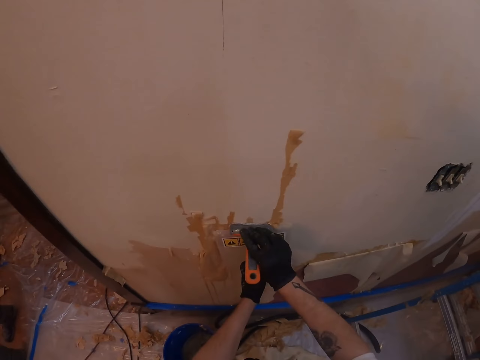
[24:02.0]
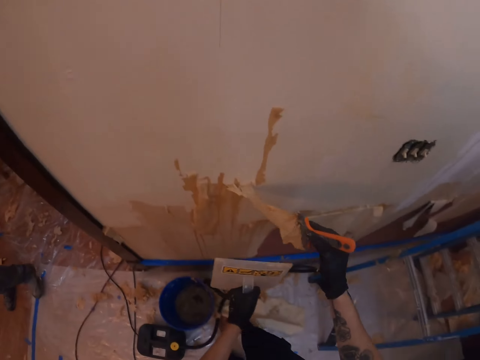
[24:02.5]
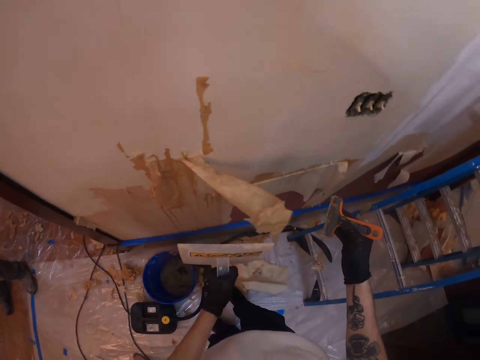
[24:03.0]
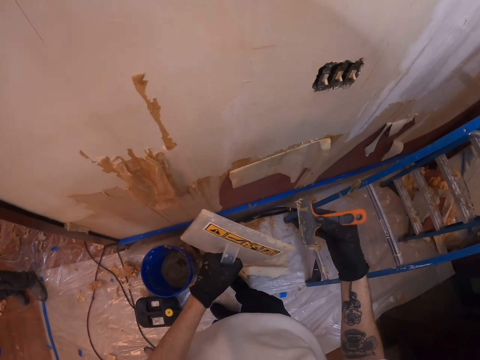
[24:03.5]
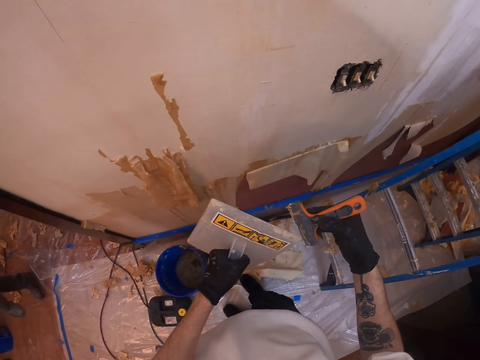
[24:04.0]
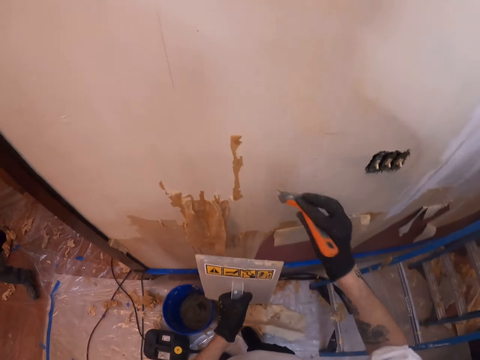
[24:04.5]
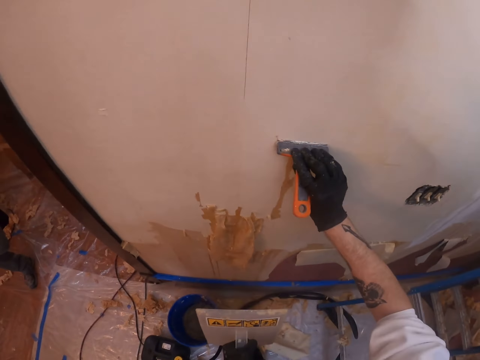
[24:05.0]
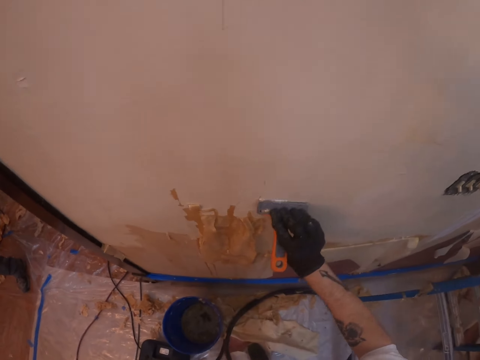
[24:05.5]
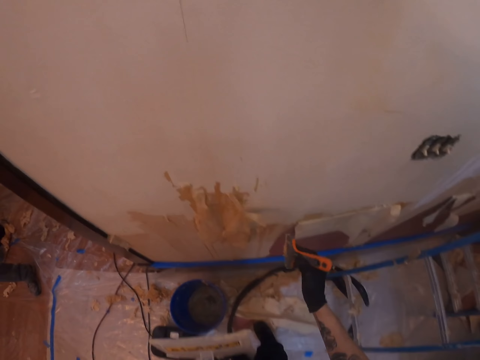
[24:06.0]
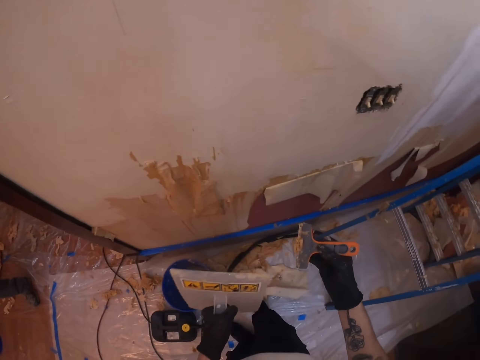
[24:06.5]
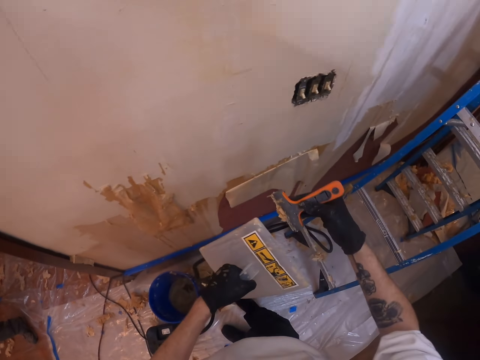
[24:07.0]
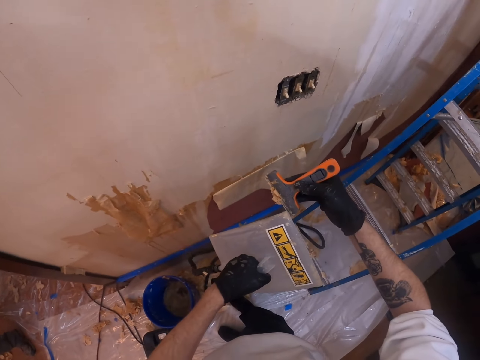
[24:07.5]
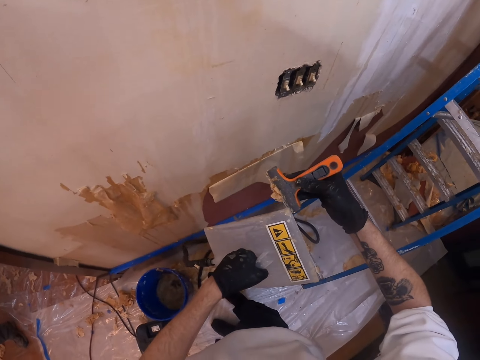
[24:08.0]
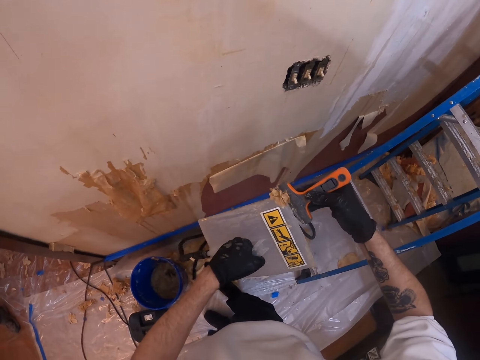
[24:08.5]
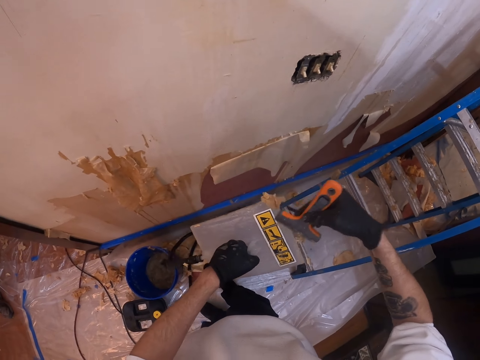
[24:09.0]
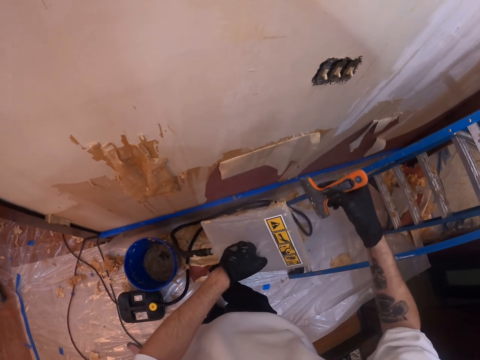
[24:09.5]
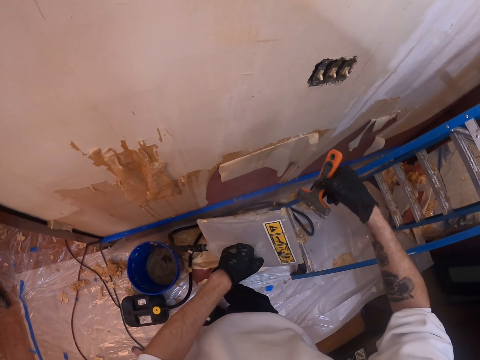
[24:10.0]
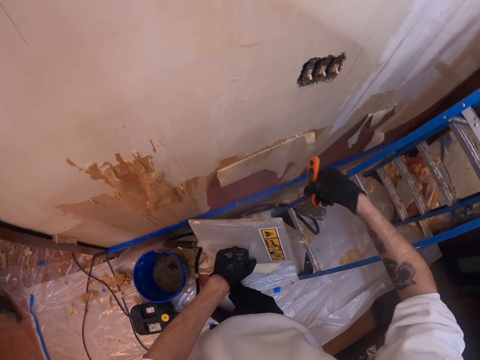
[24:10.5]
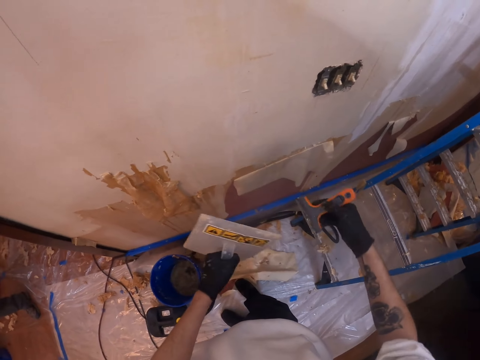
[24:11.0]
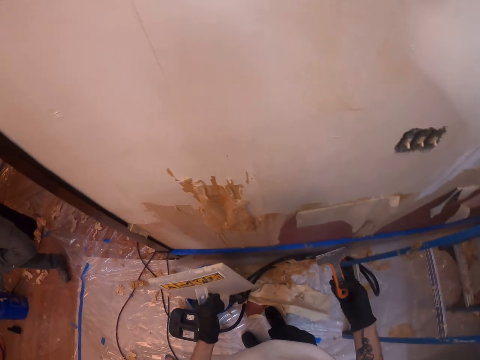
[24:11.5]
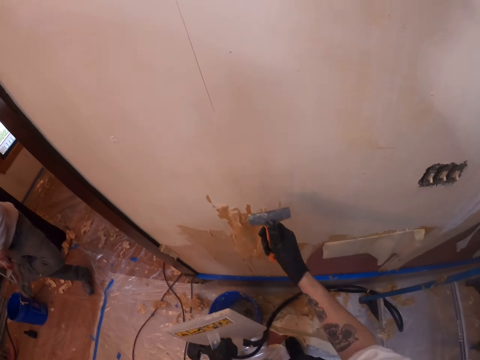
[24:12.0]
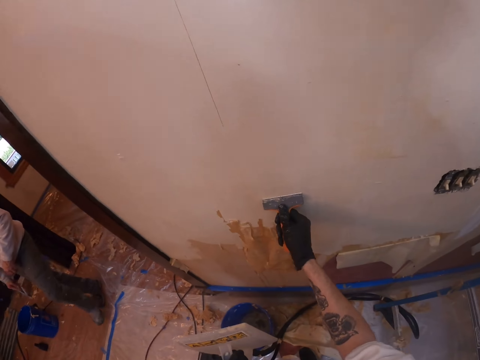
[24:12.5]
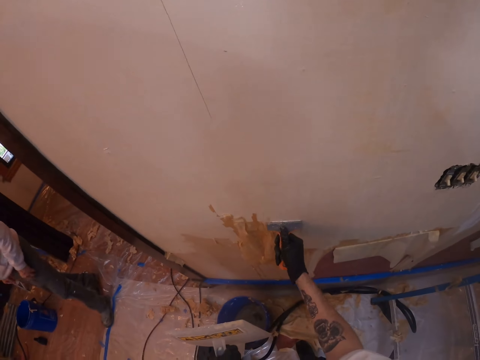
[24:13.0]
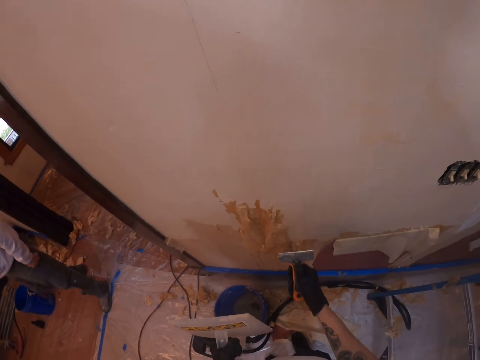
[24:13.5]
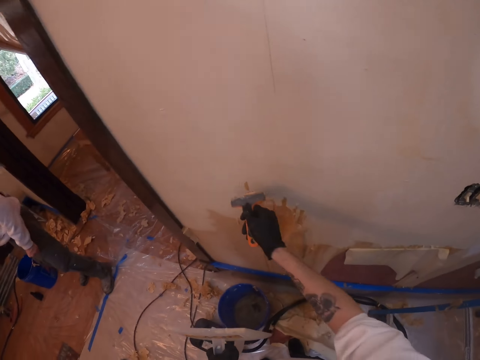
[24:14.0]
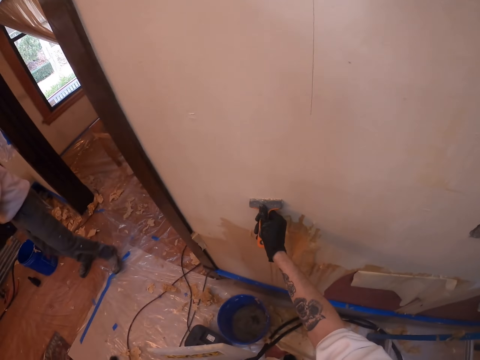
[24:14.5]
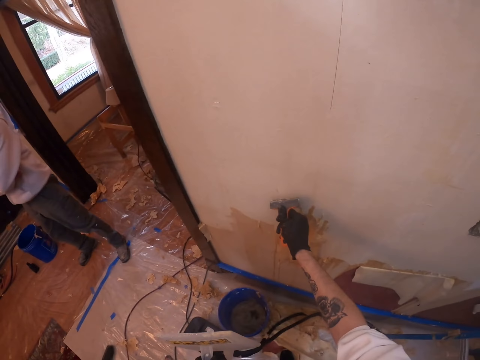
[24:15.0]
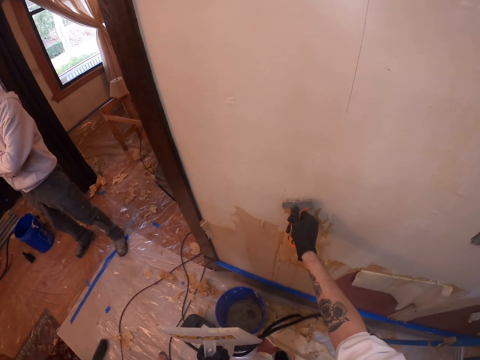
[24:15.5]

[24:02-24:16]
The camera wearer lifts both hands. They remove a wallpaper steamer on the wall. They look at the scraper. They lift the right hand. They remove wallpaper glue on the wall. They remove dirt from the plastic float with the scraper. They look at the scraper. They lift both hands. They remove paint from the scraper. They remove wallpaper glue on the wallpaper remover. They push the paint from the plastic float. They remove wallpaper glue on the wallpaper steamer. They move both hands. They remove dirt from the plastic float with the scraper. They remove wallpaper glue on the wall.

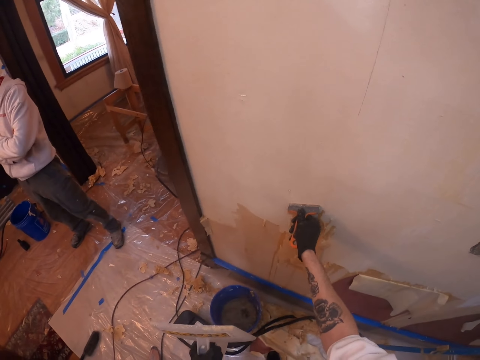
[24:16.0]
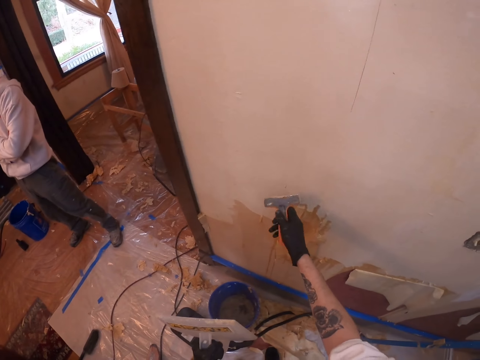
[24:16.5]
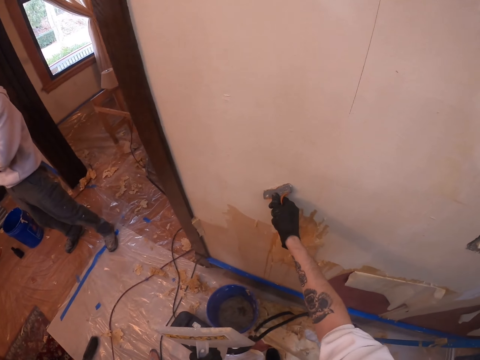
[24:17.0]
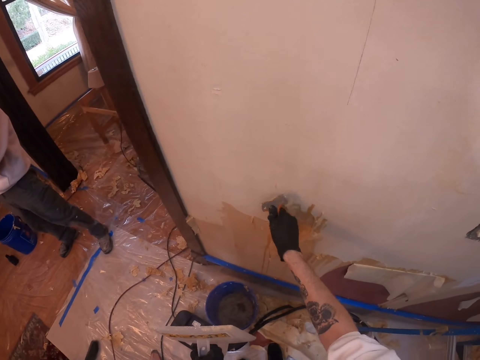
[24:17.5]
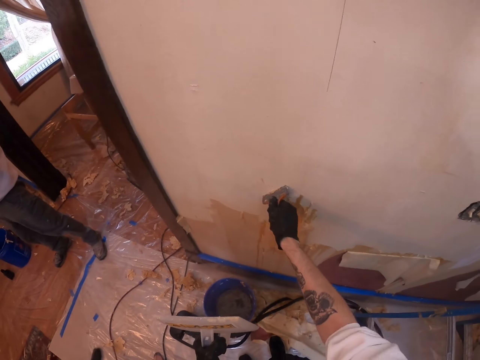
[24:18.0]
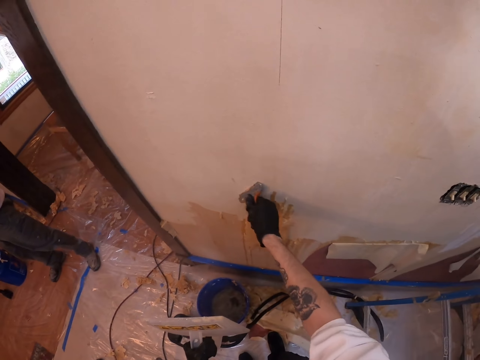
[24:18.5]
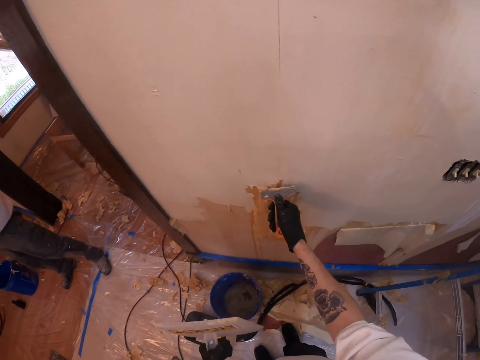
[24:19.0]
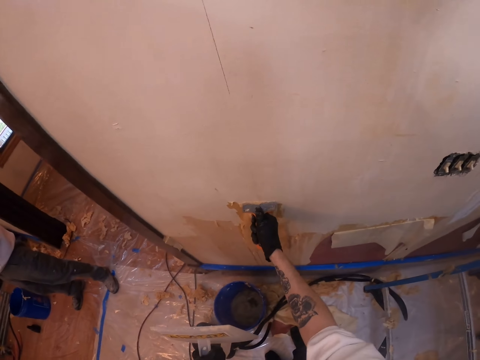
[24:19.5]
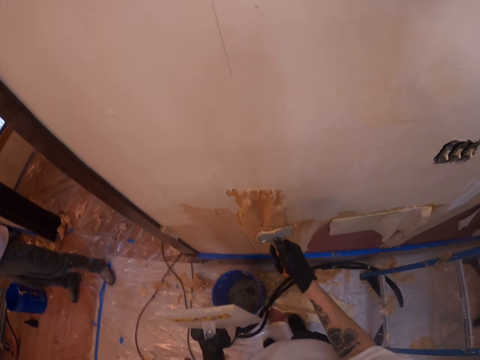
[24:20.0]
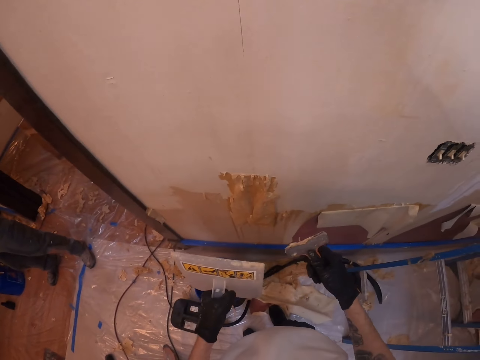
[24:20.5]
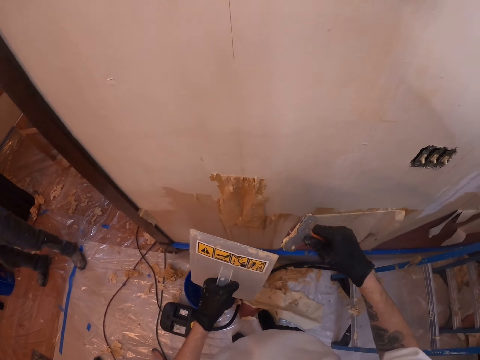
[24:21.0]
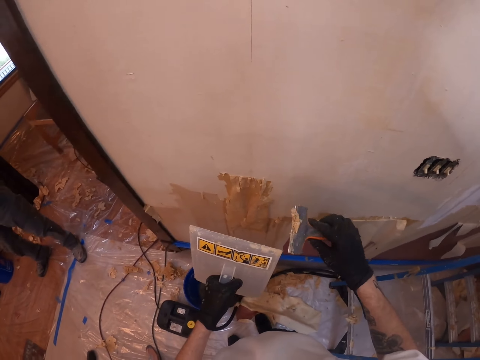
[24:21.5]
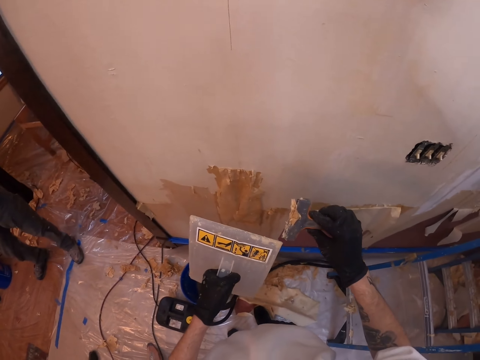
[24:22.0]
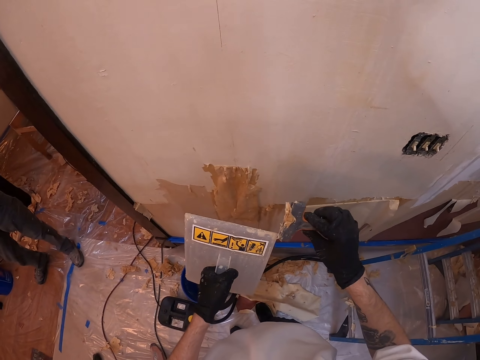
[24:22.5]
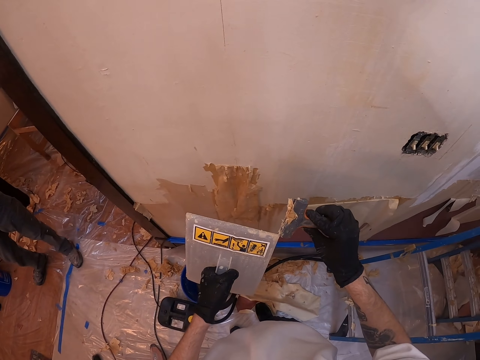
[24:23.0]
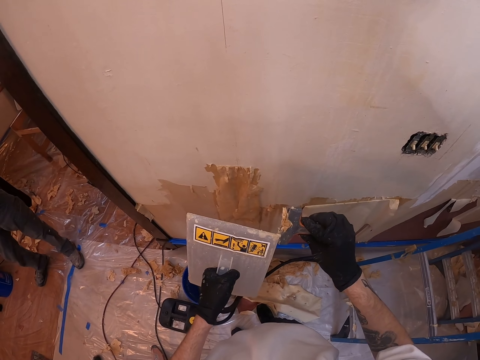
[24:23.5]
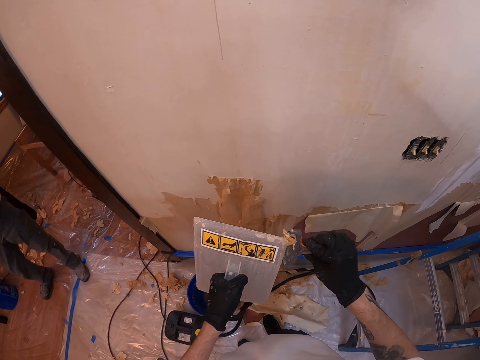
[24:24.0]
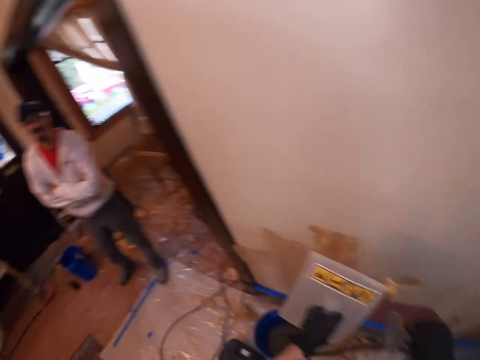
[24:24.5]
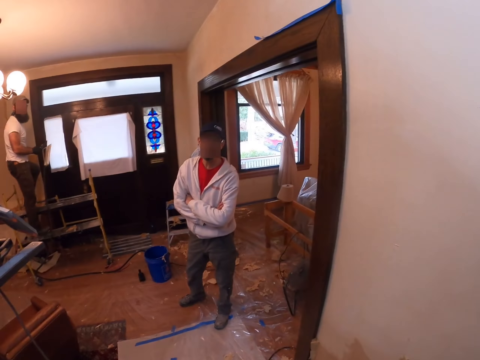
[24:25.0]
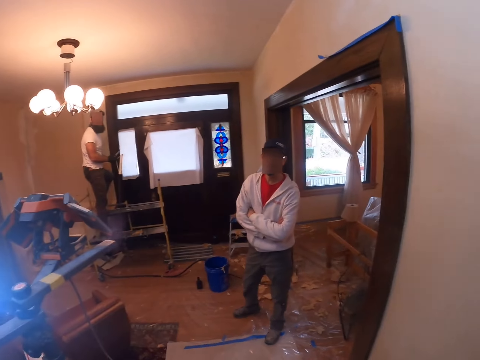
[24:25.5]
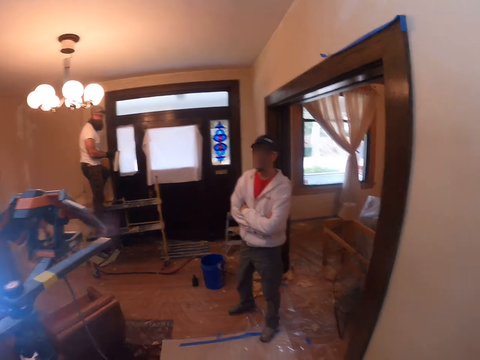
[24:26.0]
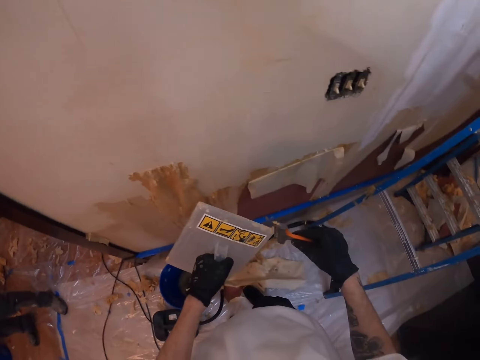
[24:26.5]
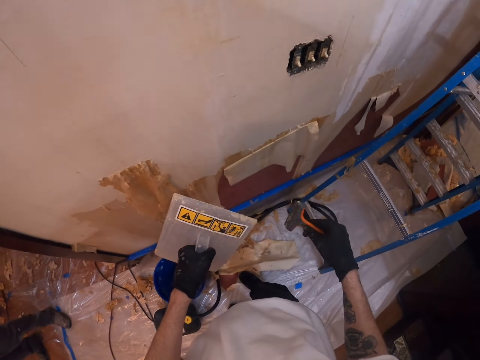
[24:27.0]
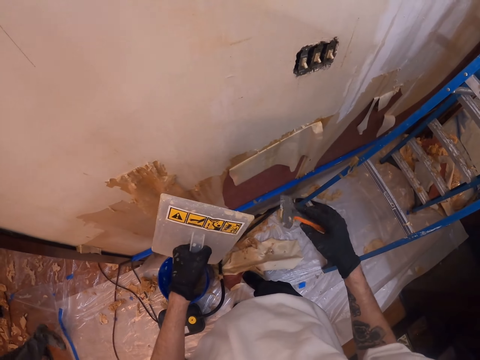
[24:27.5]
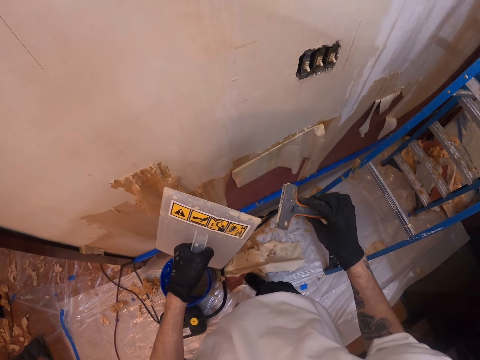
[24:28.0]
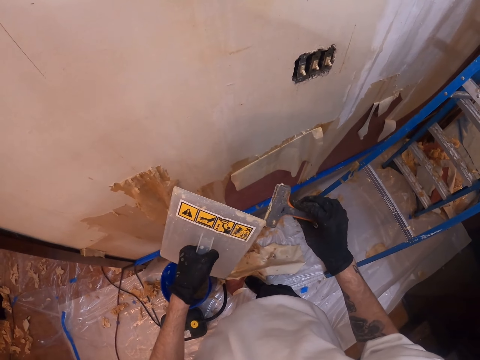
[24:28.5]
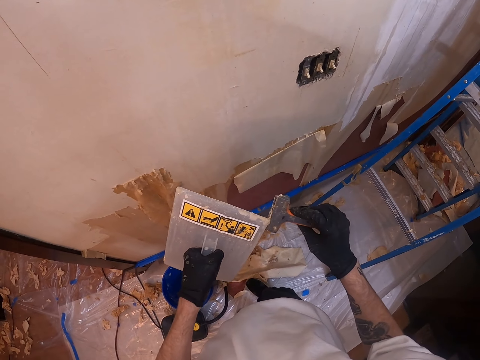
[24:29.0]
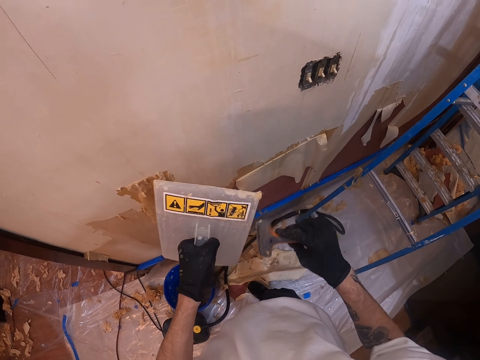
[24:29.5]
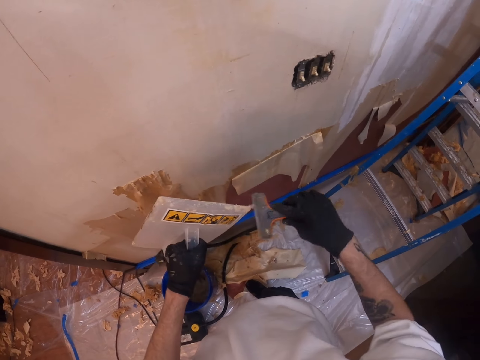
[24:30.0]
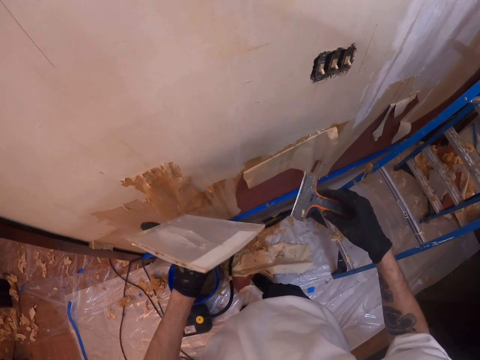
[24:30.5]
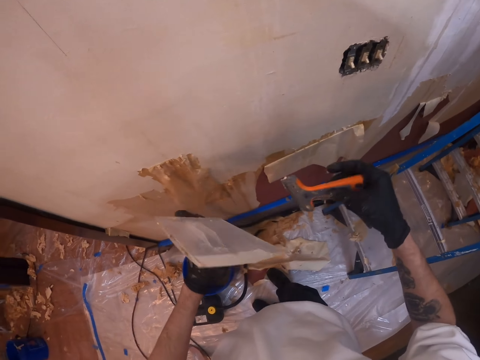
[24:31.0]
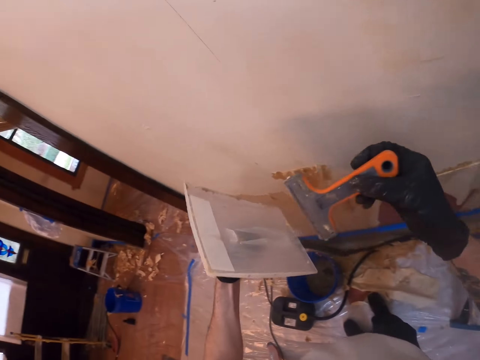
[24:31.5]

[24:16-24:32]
The camera wearer turns the scraper. They remove dirt from the plastic float with the scraper. They lift the right hand. They lift both hands. They turn the scraper. They look at the scraper. They remove paint from the scraper. They remove wallpaper glue on the wallpaper remover. They look around. They look at a man. They remove paint from the scraper. They remove wallpaper glue on the wallpaper steamer. They look at the scraper. They remove paint from the scraper. They remove wallpaper glue on the wallpaper remover. They look at the plastic float. They remove wallpaper glue on the wallpaper steamer.
